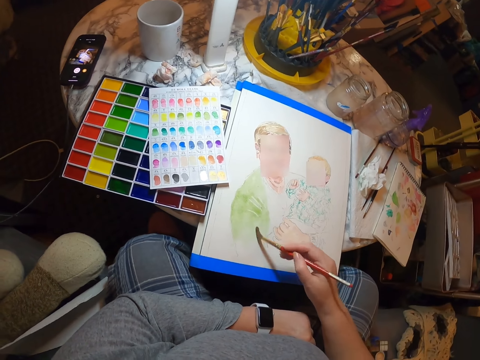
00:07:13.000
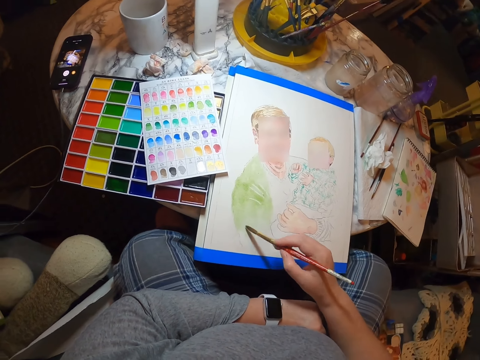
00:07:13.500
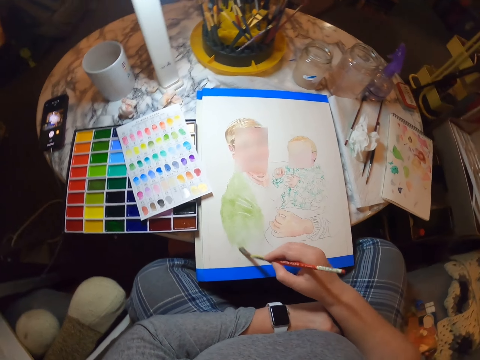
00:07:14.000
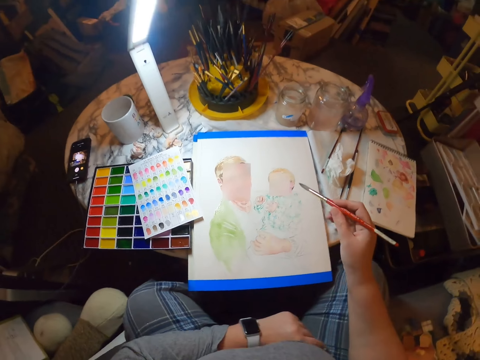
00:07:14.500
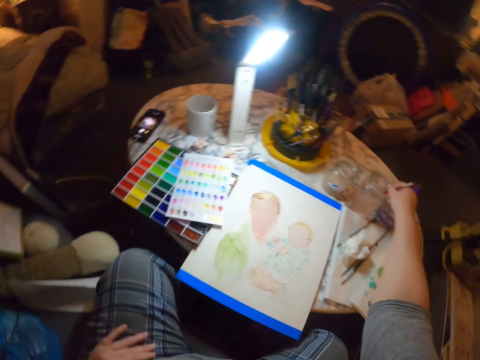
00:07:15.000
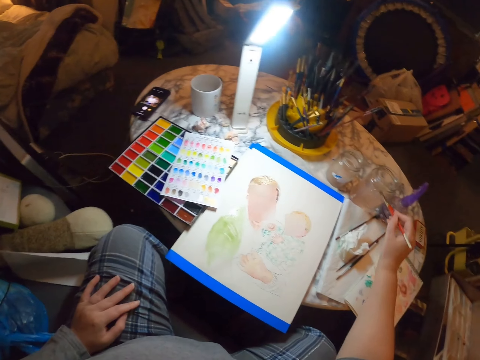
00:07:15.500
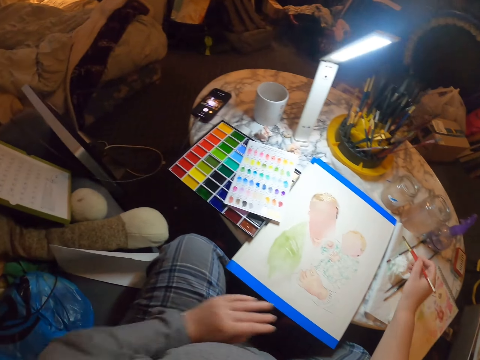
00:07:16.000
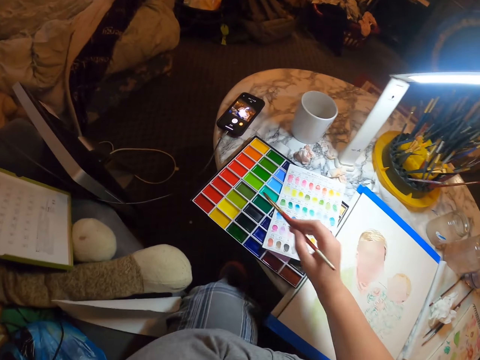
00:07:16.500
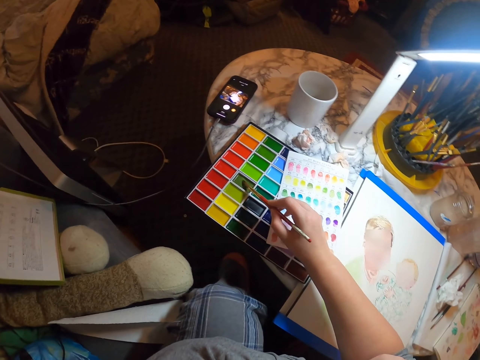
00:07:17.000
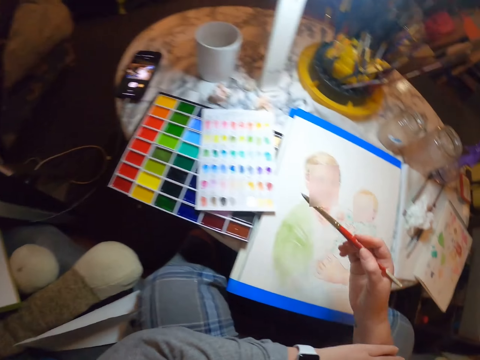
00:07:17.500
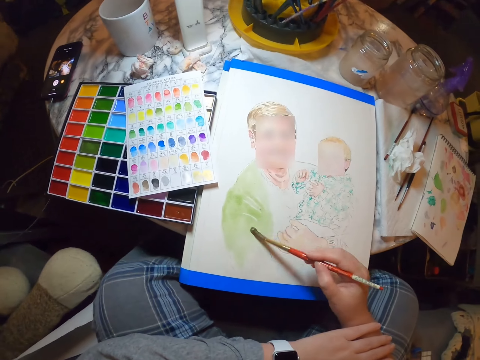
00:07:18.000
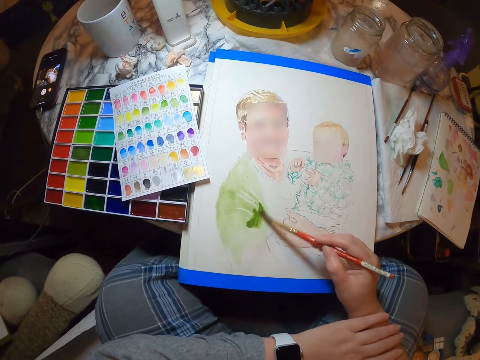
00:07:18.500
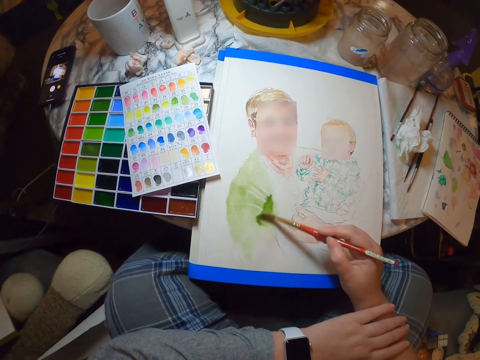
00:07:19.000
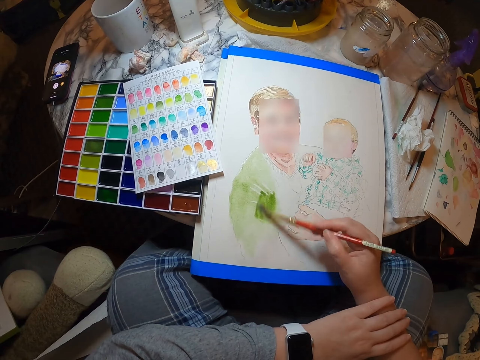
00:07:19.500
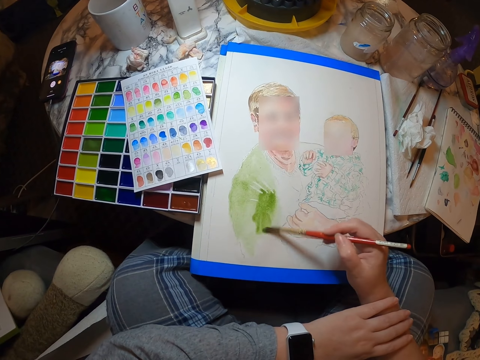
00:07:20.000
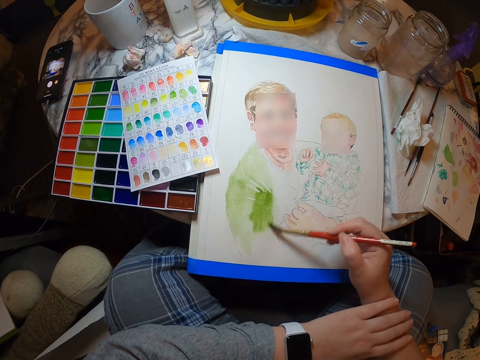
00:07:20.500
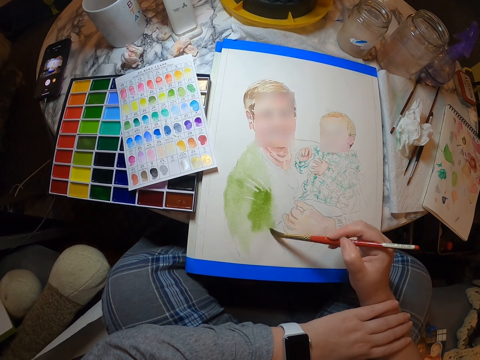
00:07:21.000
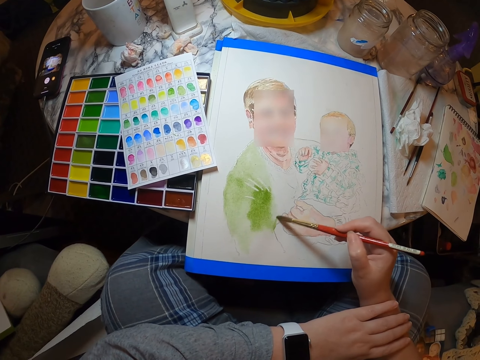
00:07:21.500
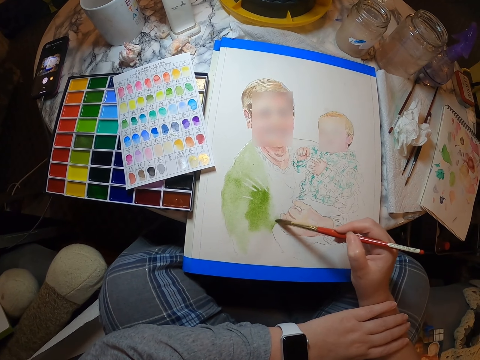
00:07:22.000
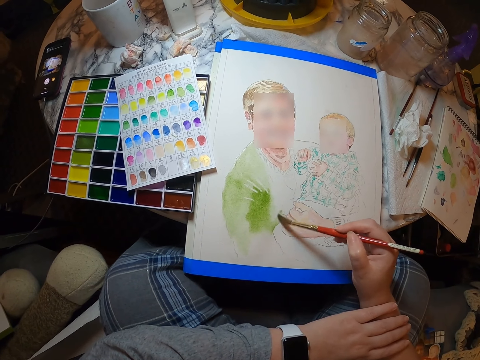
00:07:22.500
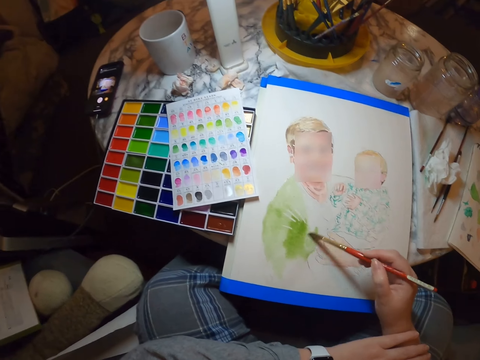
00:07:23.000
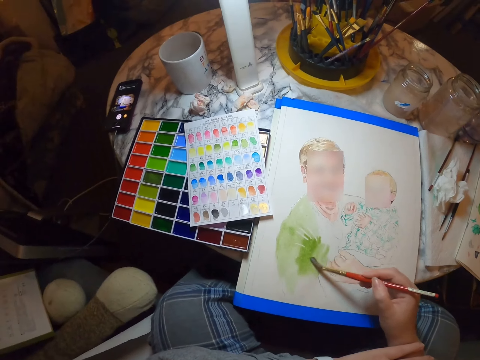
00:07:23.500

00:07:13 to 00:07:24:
The camera wearer dips the brush in the jar on the table. They take paint. They place the brush on the painting colors. They paint a person with the brush on the palette.

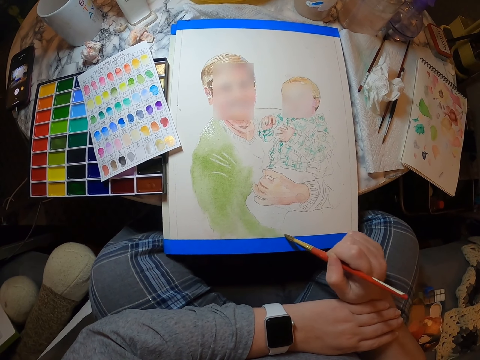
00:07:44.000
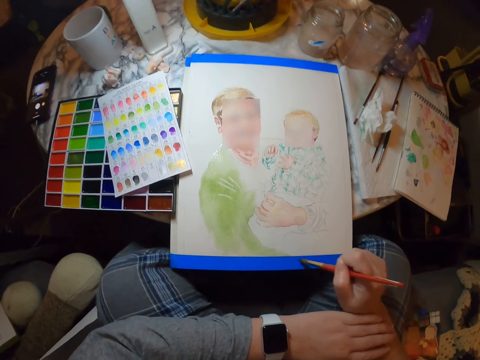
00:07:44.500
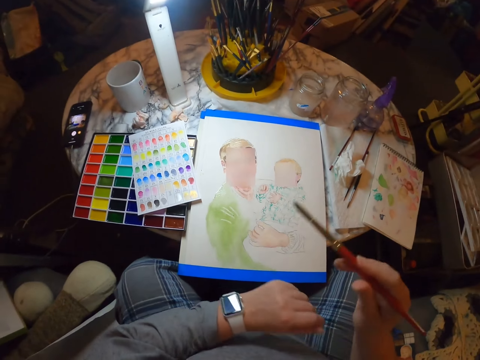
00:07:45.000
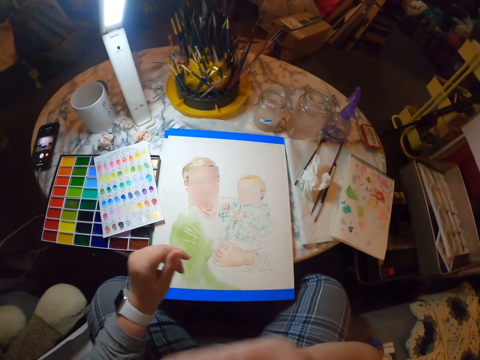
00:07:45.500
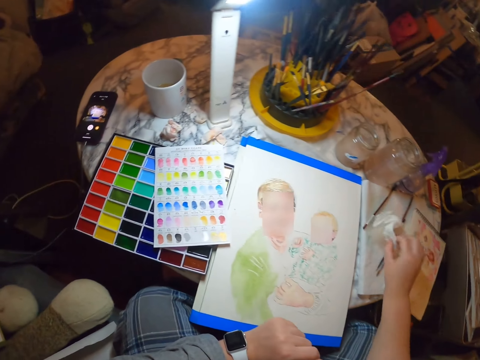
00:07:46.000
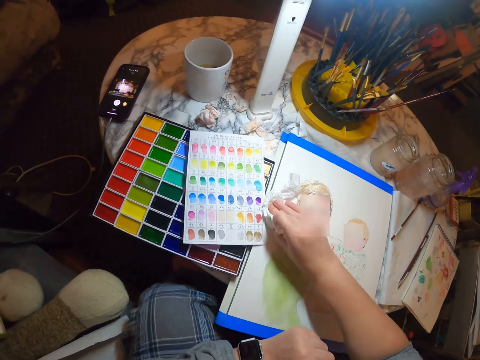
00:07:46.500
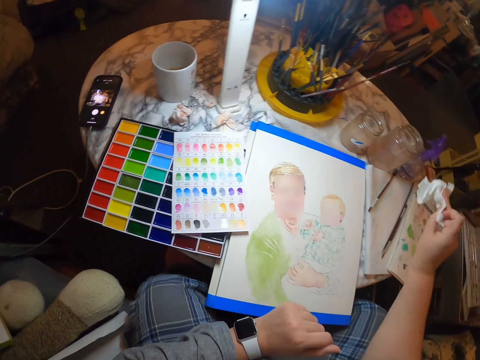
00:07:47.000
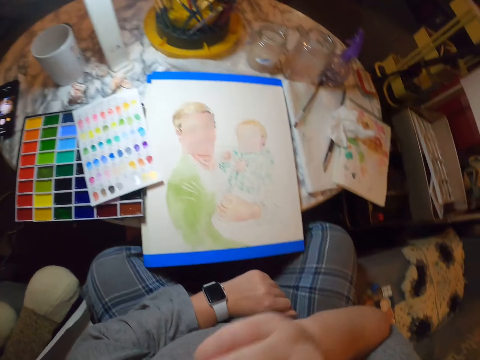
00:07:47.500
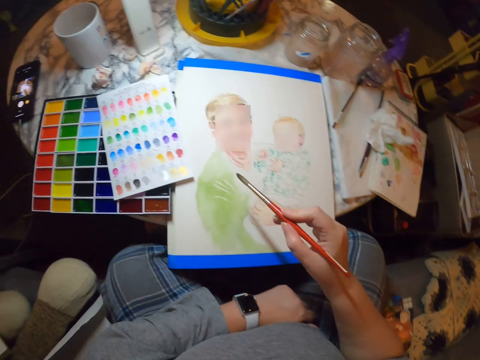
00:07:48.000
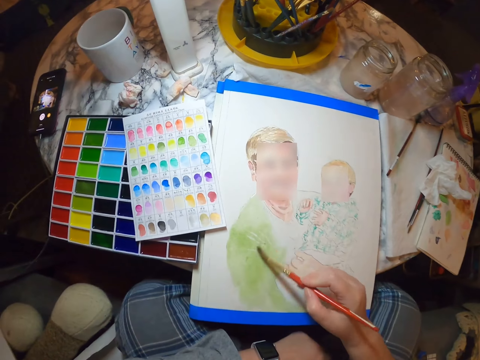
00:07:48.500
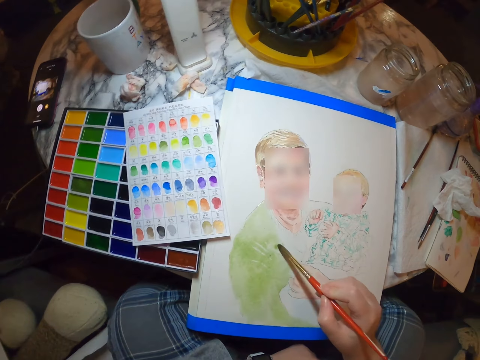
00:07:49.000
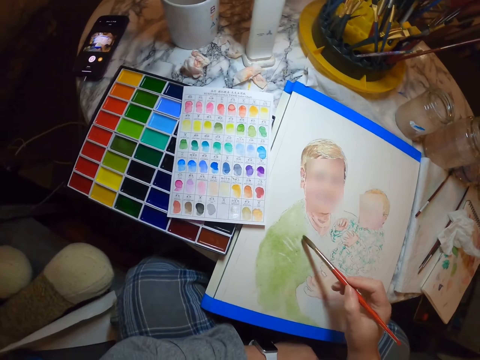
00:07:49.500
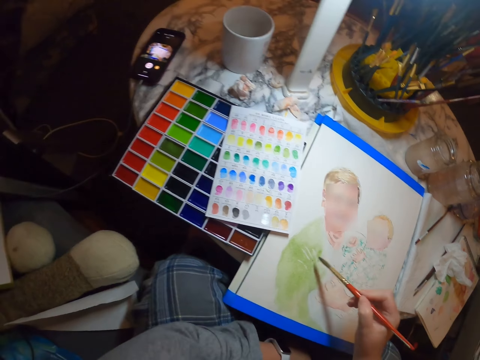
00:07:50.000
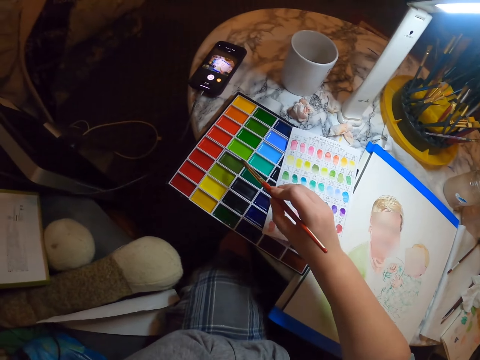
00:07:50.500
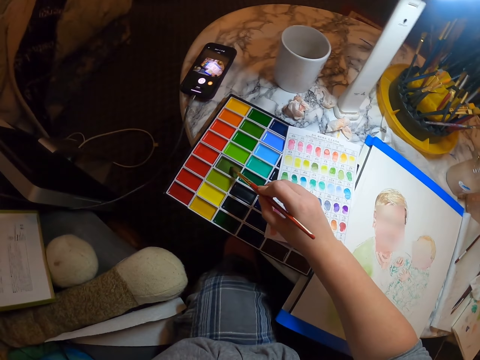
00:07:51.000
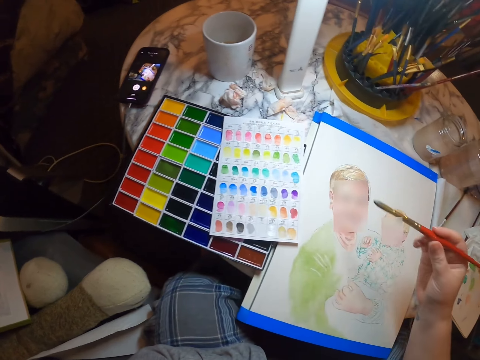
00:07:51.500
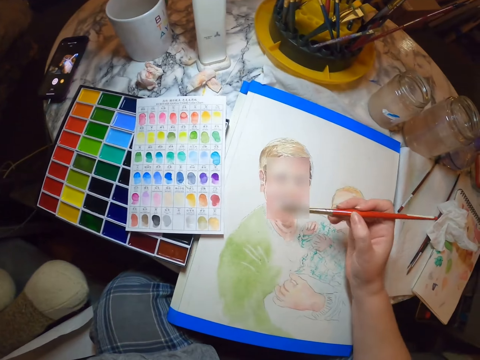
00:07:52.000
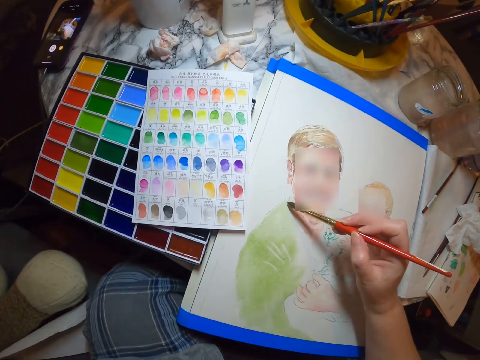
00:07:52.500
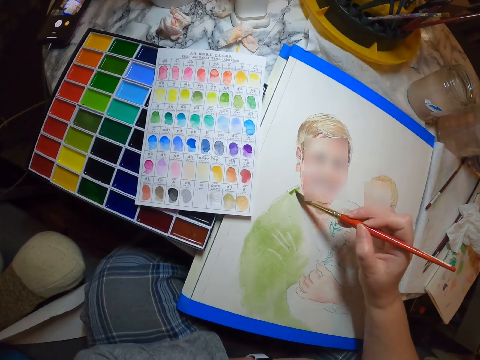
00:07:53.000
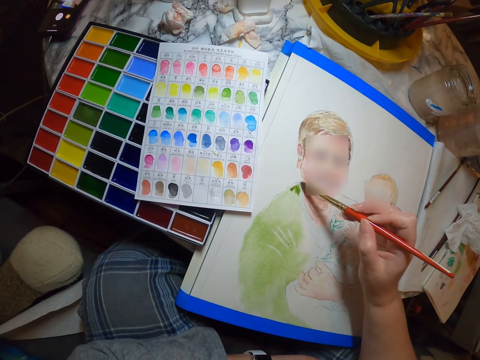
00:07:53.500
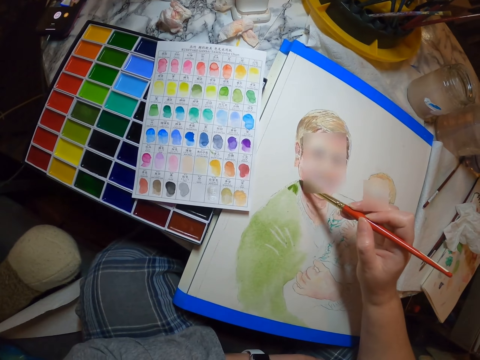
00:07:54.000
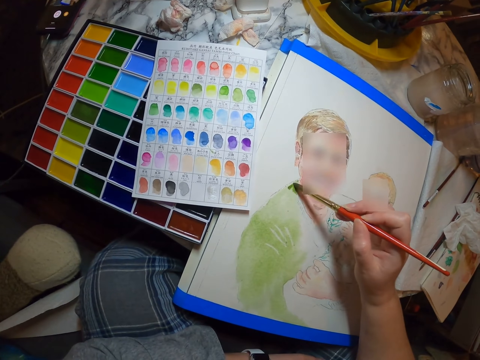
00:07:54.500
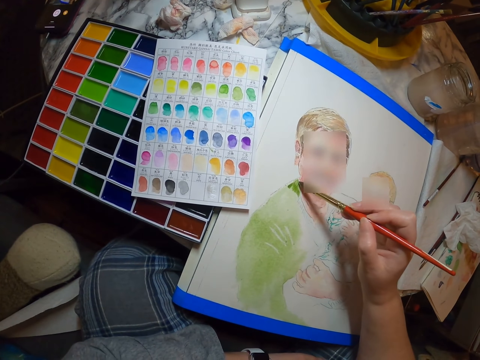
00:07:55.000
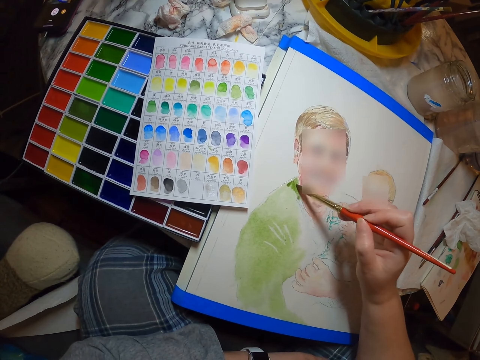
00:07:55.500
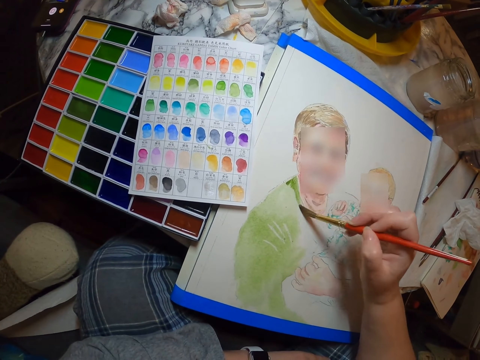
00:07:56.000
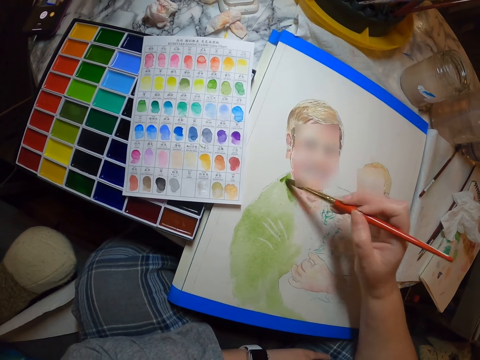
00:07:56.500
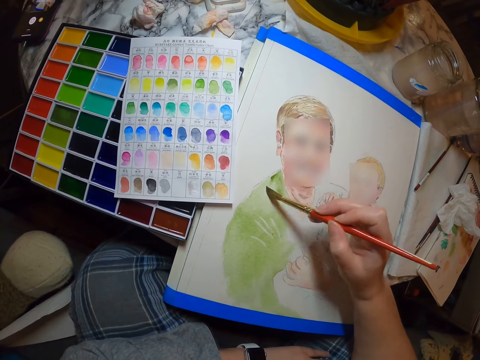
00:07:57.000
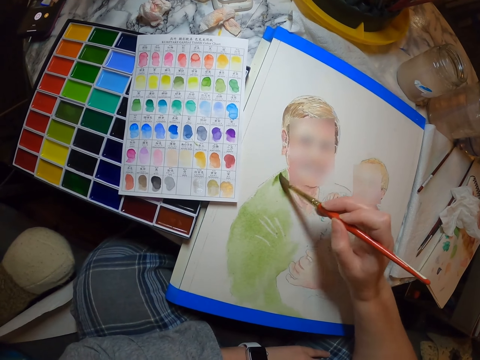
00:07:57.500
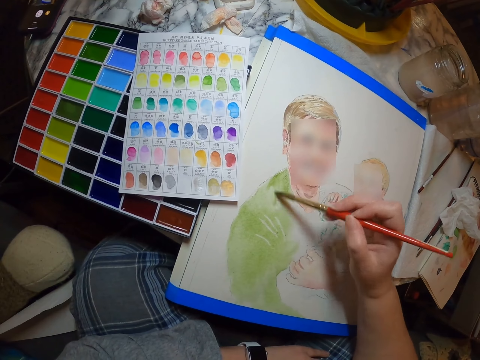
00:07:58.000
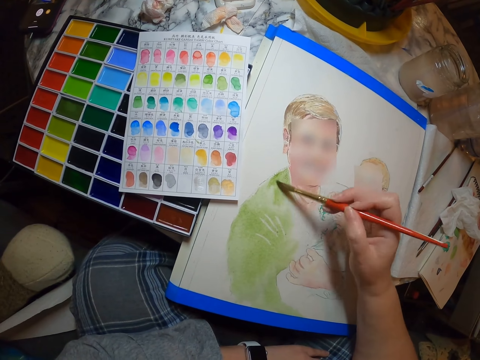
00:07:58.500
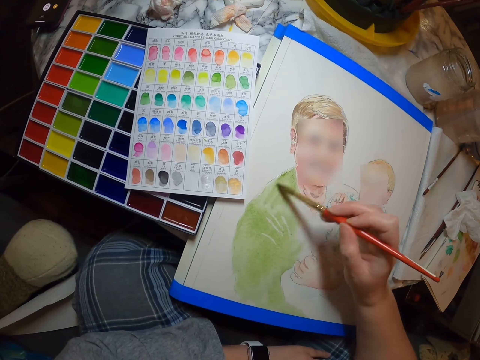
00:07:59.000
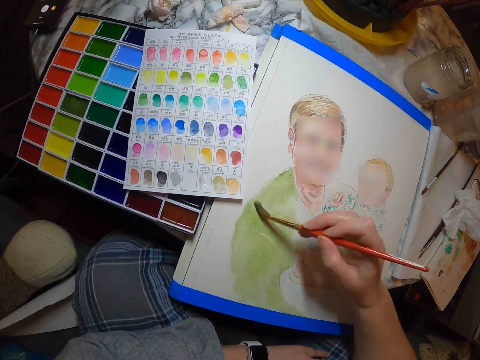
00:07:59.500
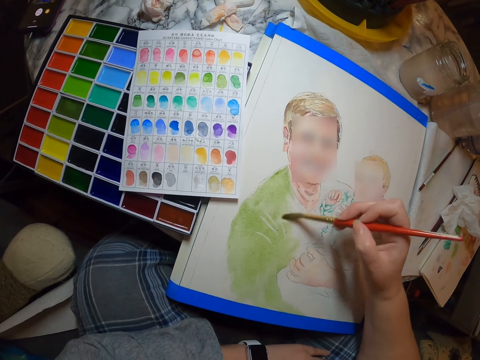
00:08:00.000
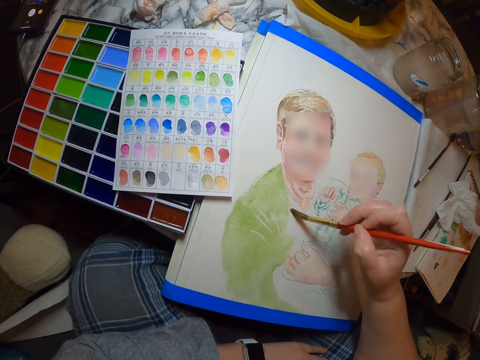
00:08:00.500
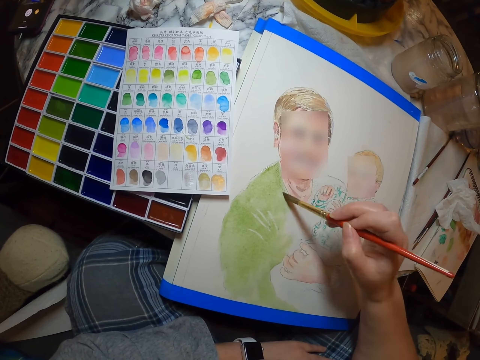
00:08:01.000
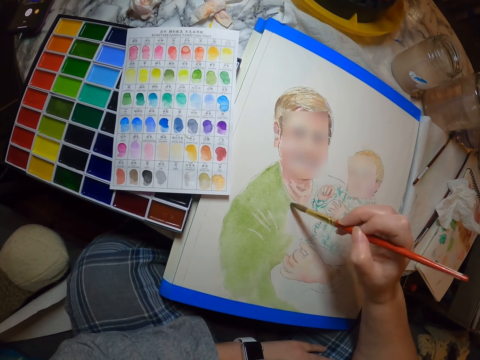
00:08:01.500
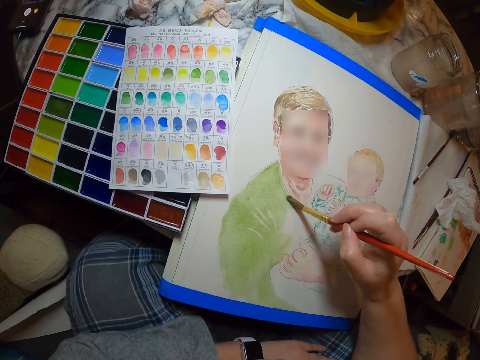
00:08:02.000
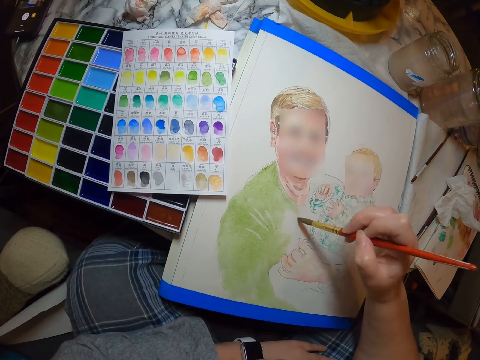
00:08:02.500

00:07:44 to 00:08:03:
The camera wearer puts the brush in the mouth. They raise the brush. They pick up a watercolor paper or serviette from the table. They tap the serviette on the drawing. They wipe the paint from the palette with the watercolor paper. They drop the watercolor paper on the table. They take a brush. They paint a person with the brush on the palette. They take paint. They place the brush on the painting colors. They paint a person with the brush on the palette.
